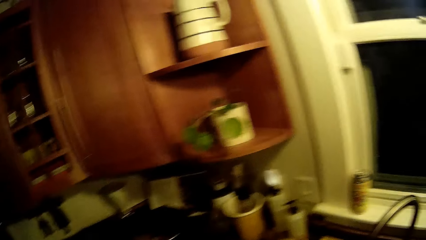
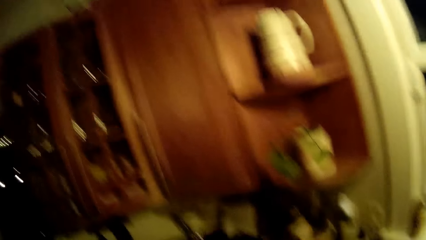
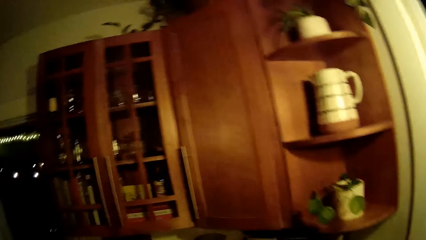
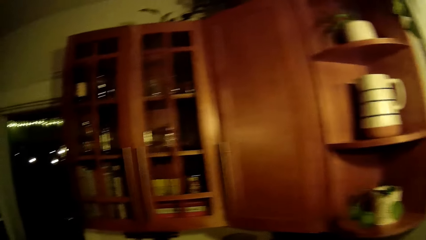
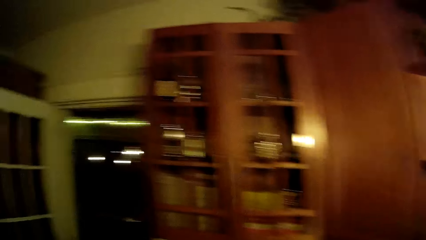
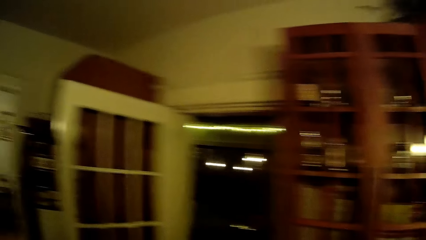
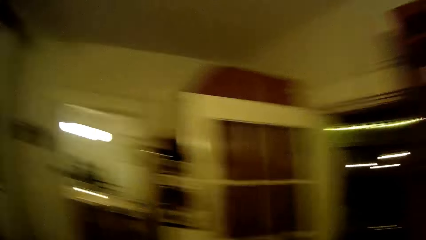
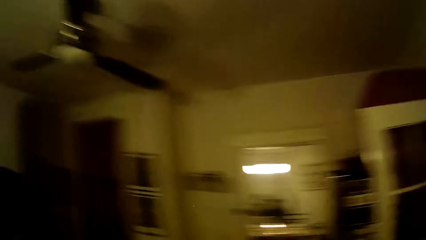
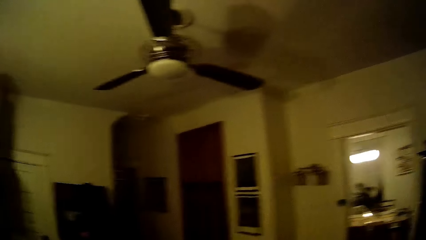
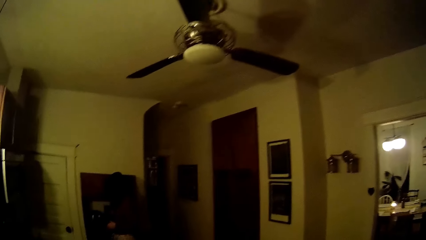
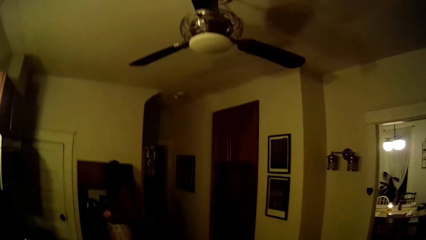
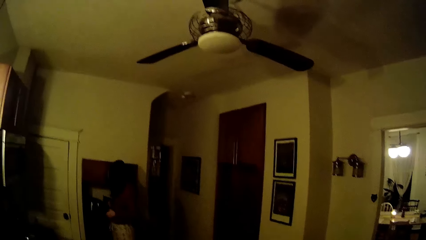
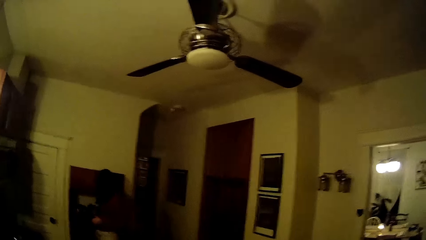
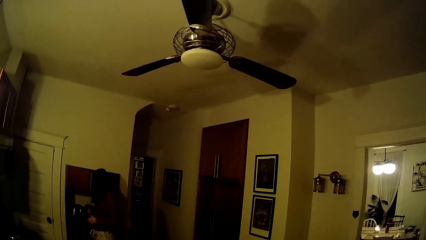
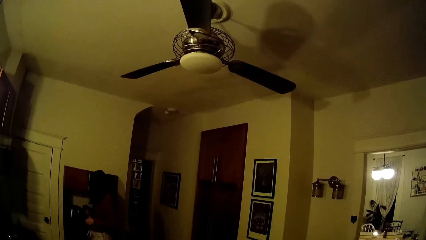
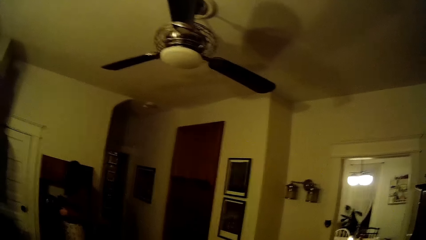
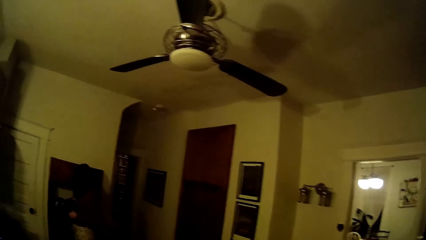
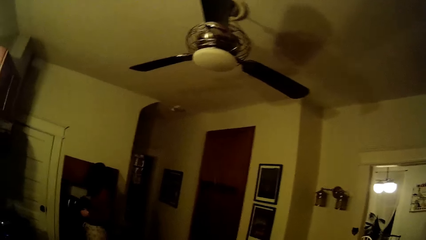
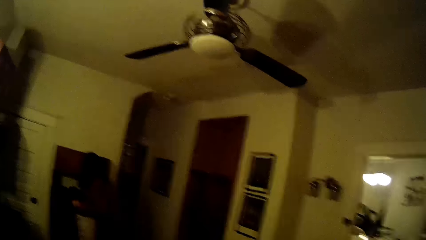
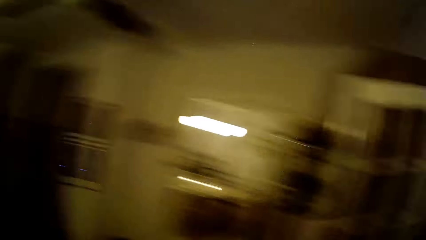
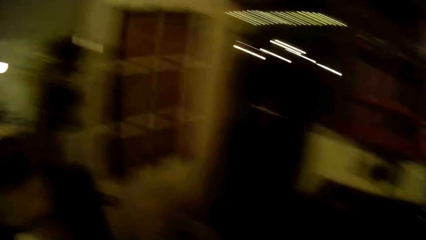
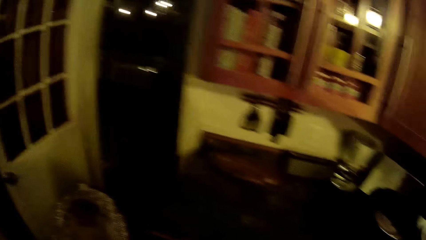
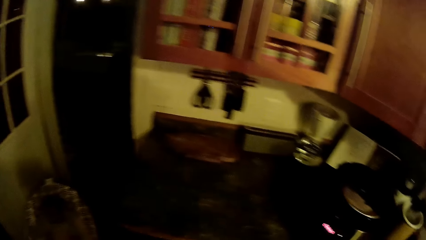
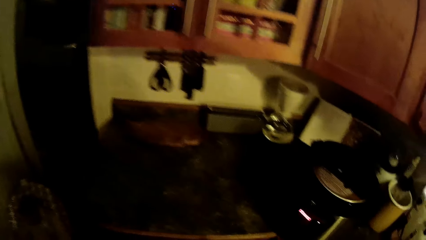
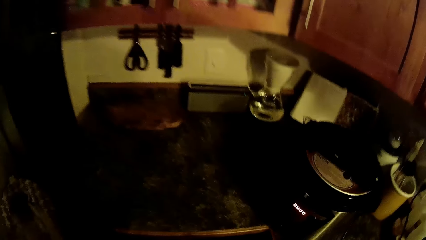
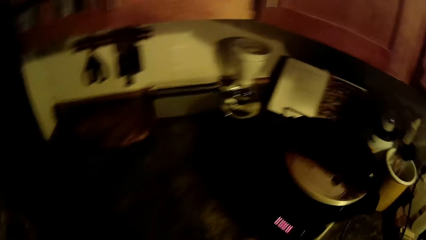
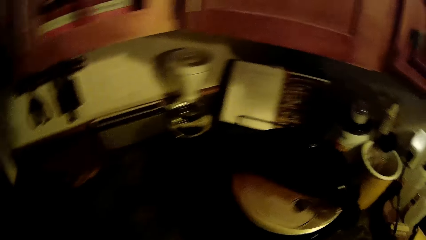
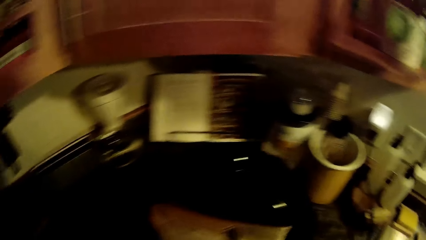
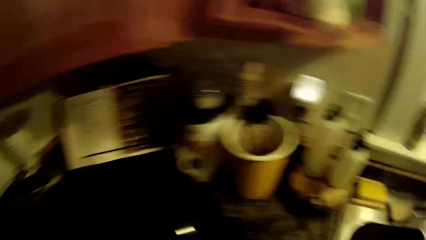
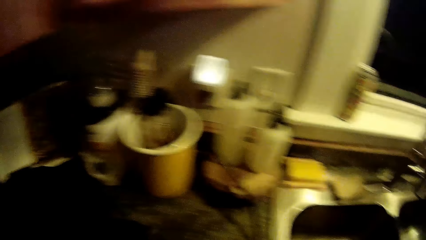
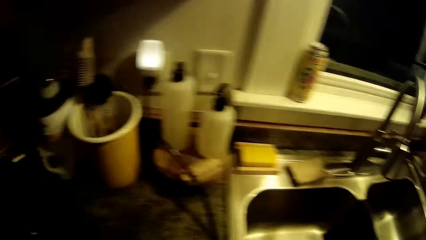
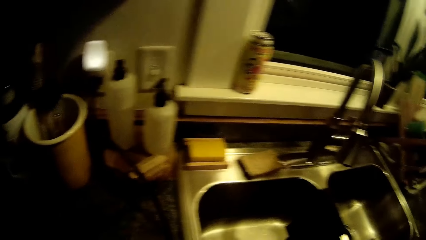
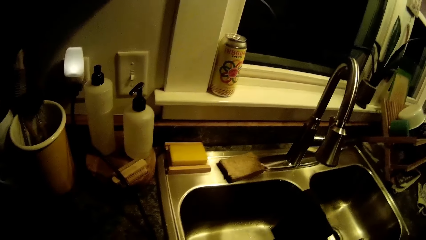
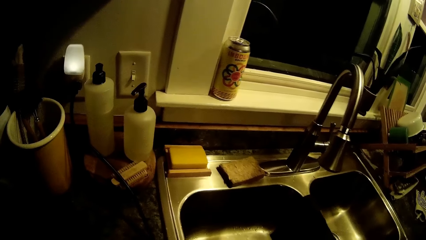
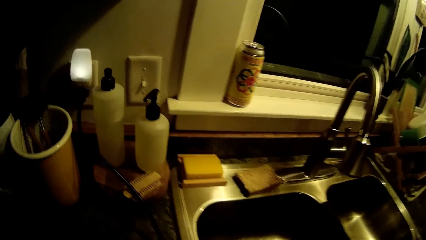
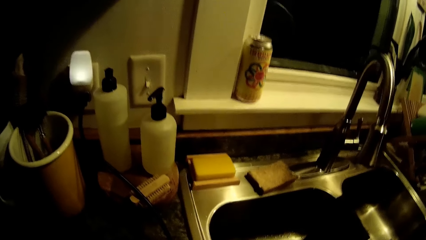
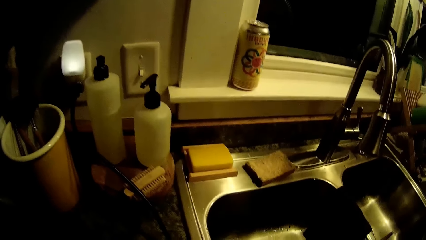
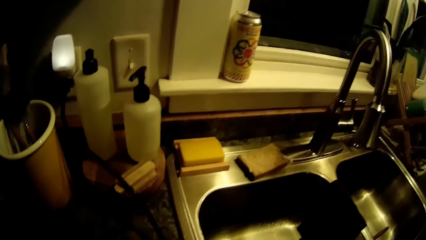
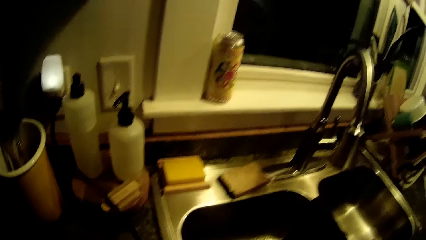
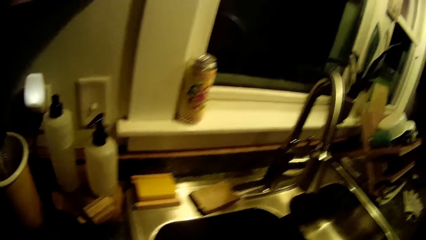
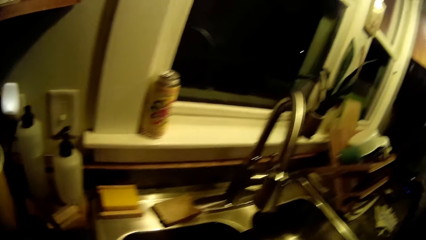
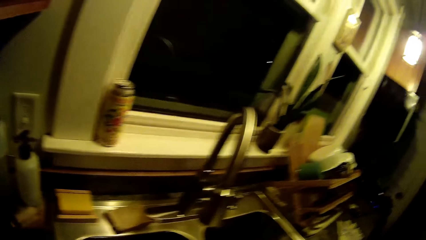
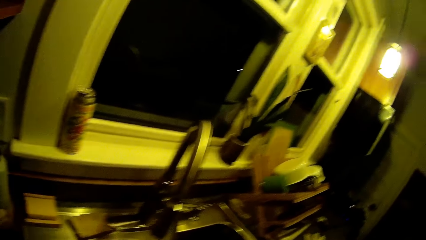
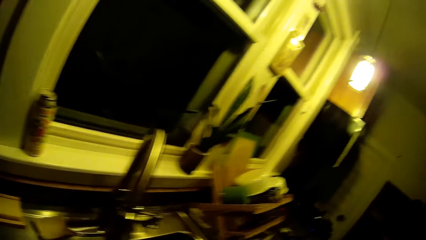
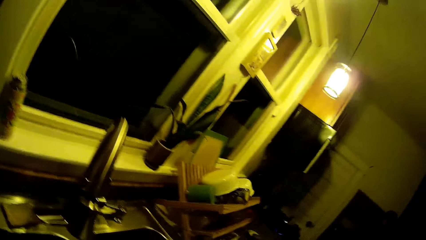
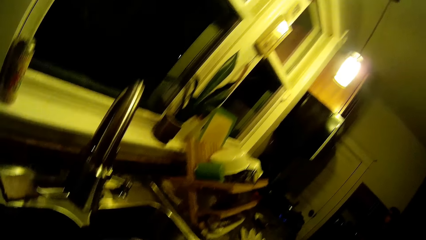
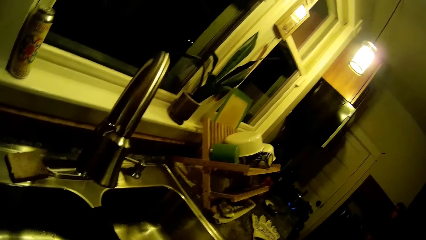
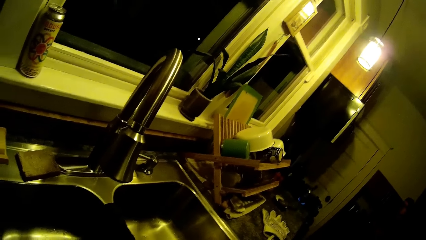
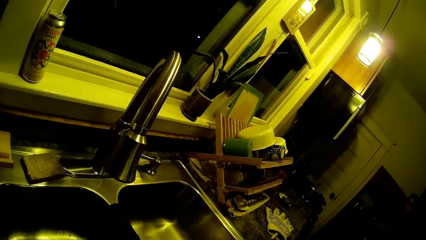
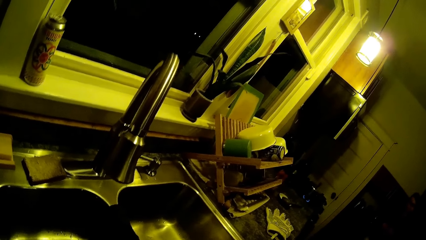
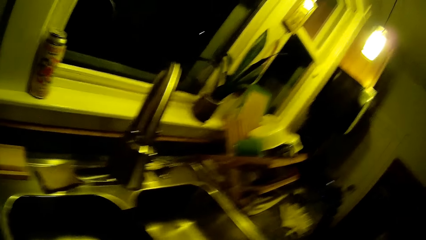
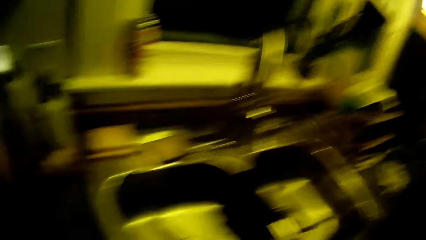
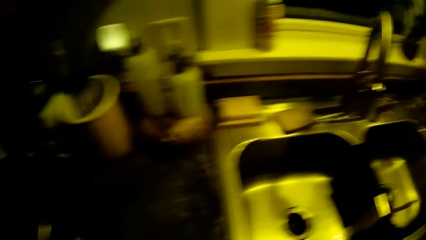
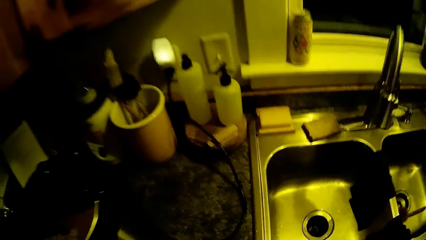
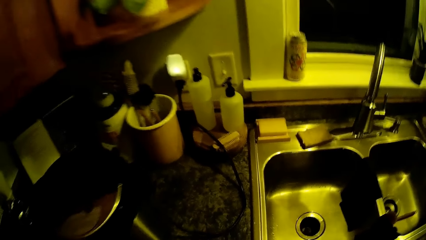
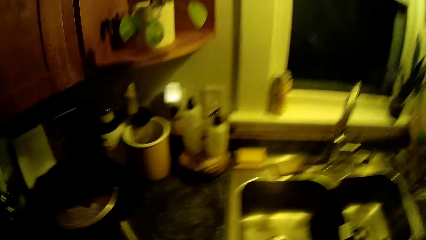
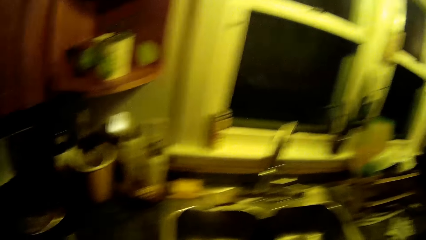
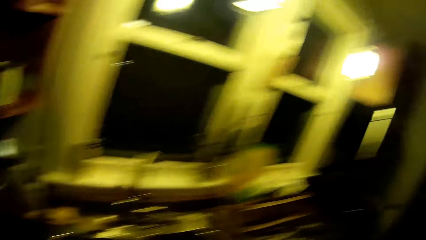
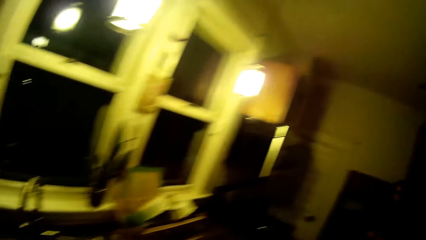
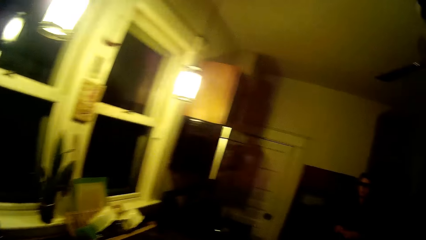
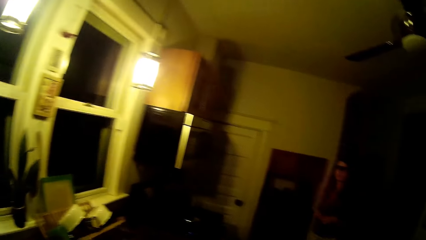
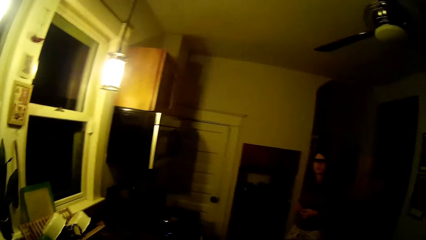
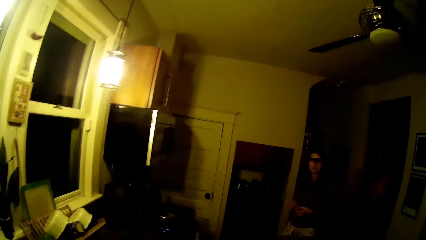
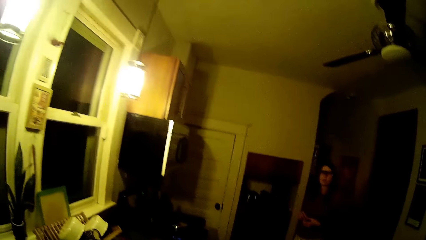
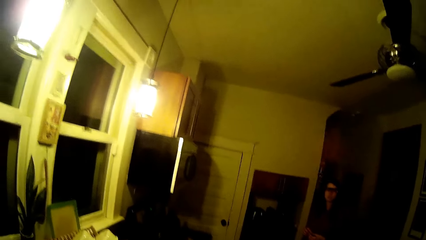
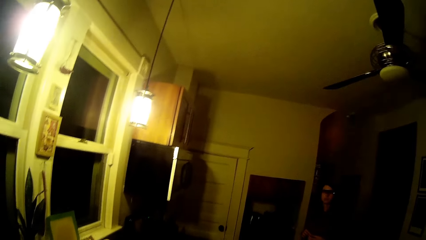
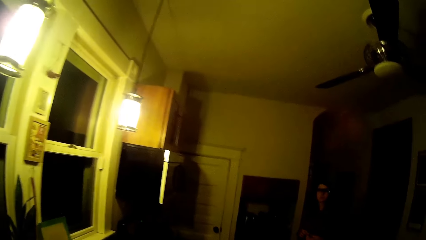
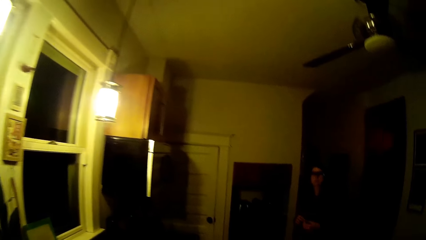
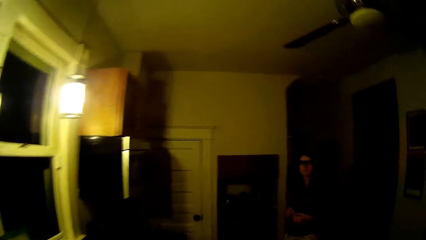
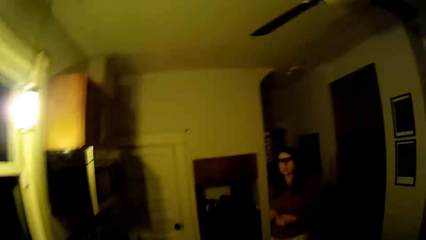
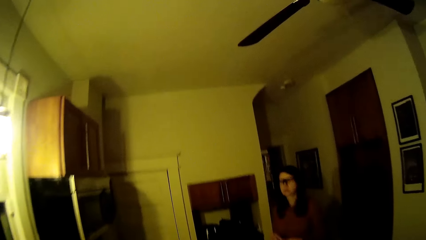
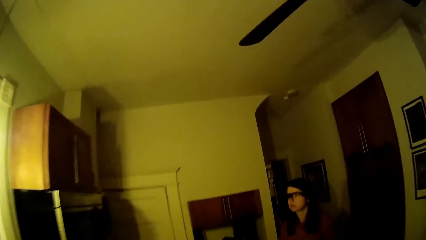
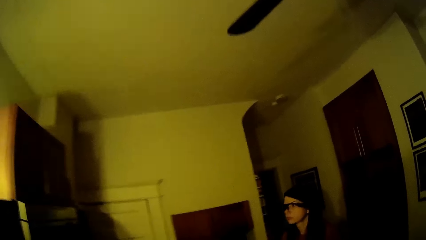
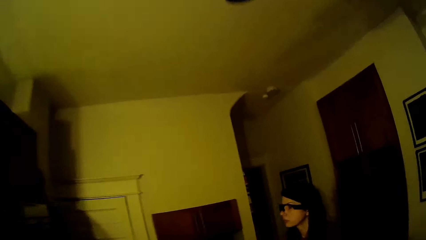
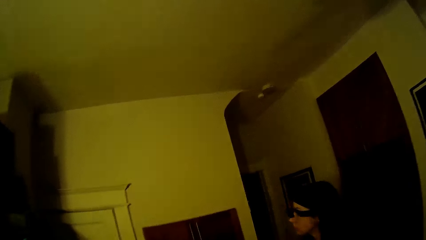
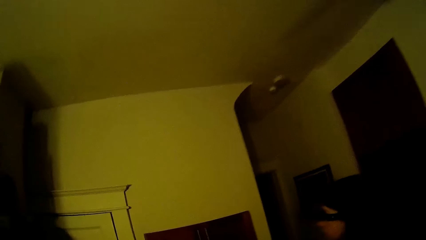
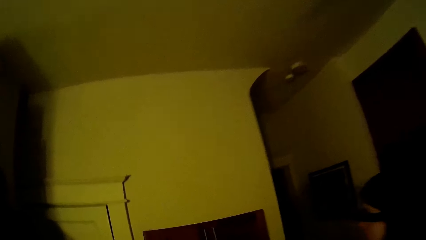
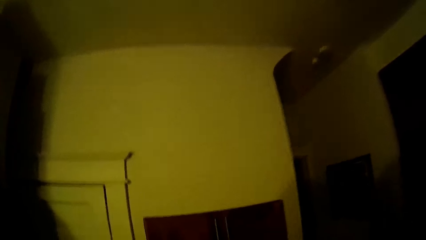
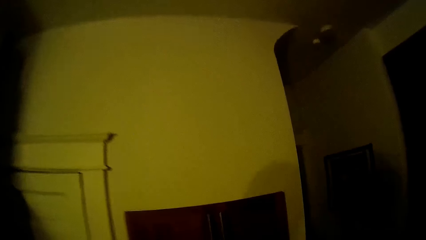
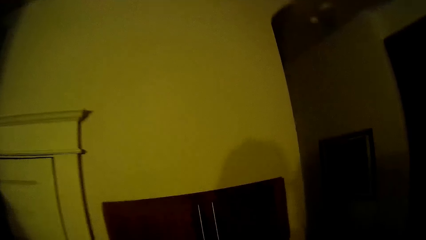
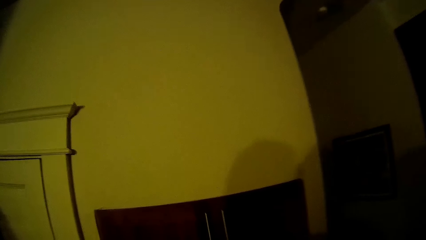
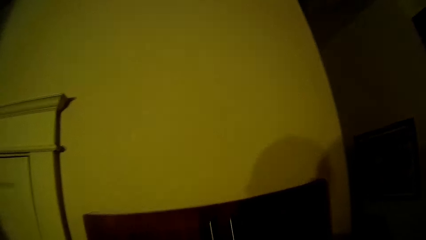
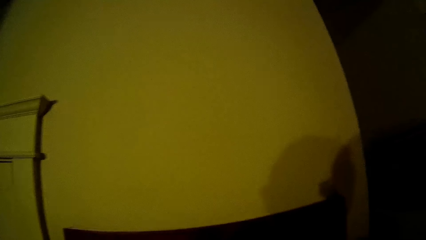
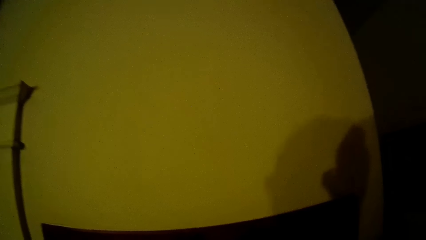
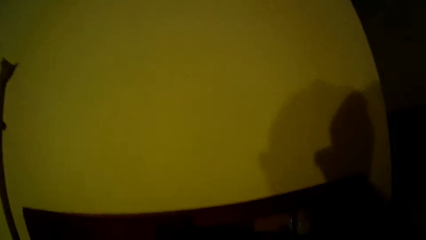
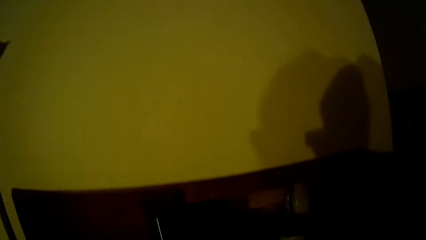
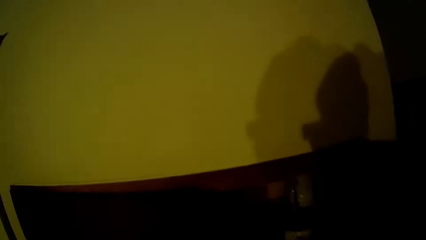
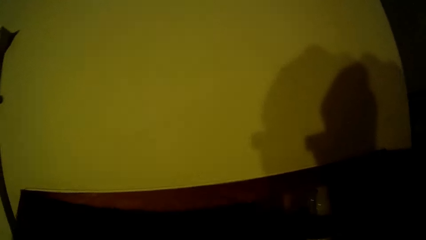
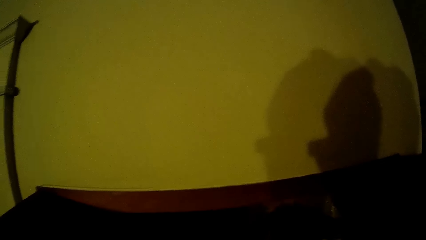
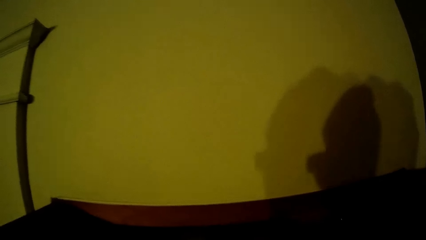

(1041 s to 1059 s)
The camera wearer washes the utensils and walks around the kitchen. A man talks to the camera wearer. The camera wearer walks around the kitchen. They open a kitchen cabinet with both hands.
